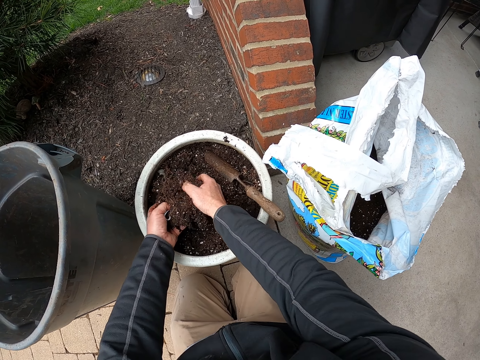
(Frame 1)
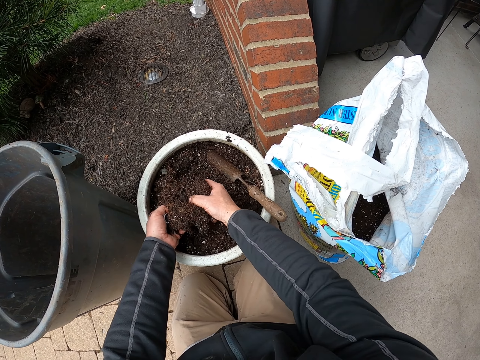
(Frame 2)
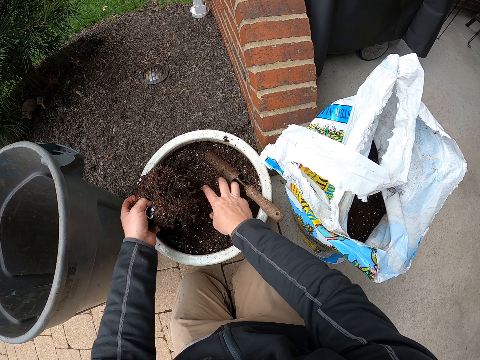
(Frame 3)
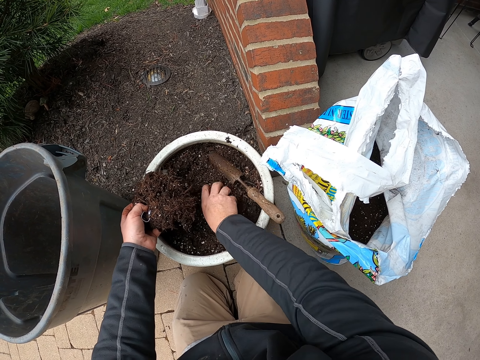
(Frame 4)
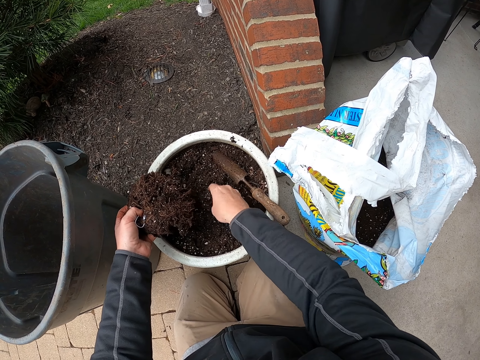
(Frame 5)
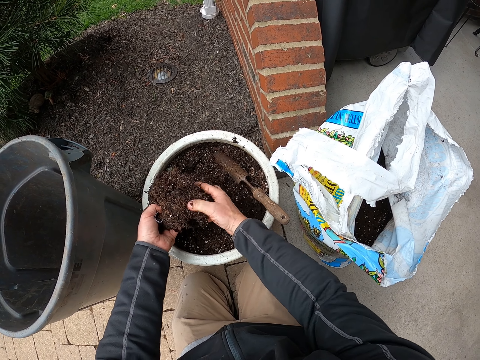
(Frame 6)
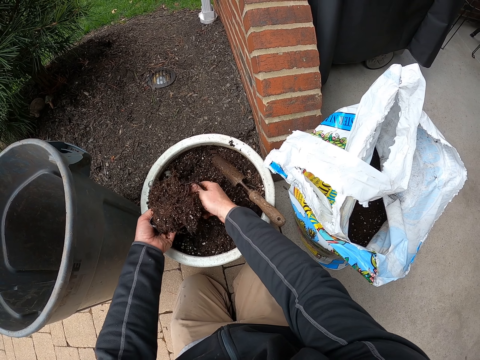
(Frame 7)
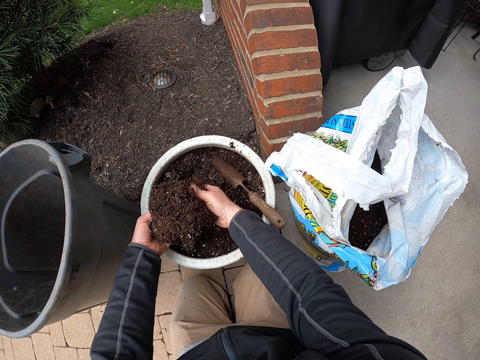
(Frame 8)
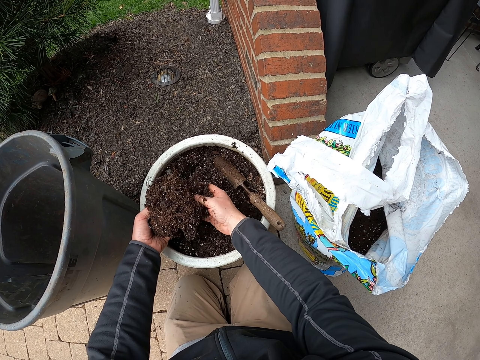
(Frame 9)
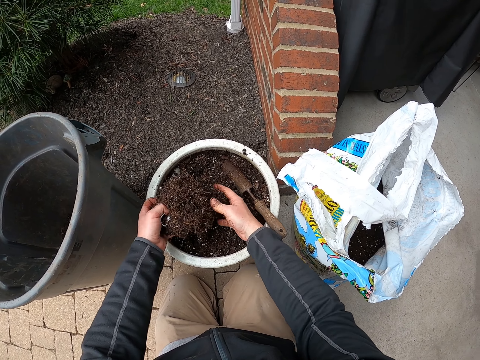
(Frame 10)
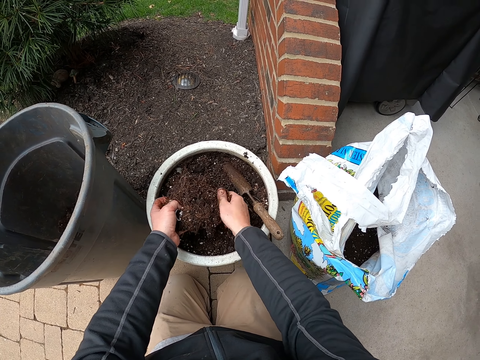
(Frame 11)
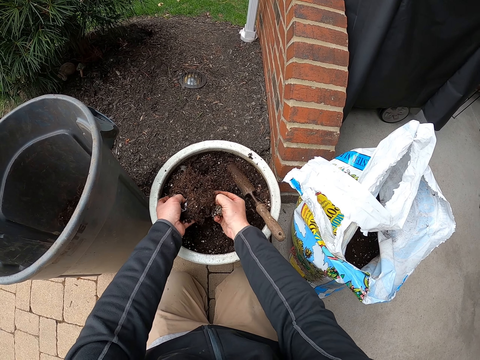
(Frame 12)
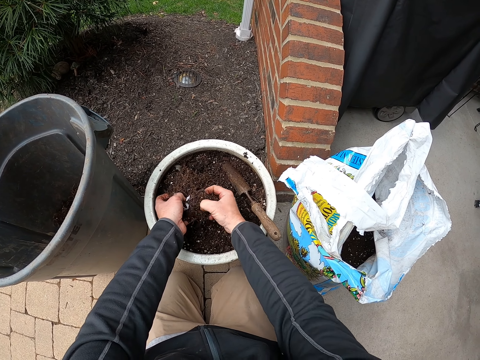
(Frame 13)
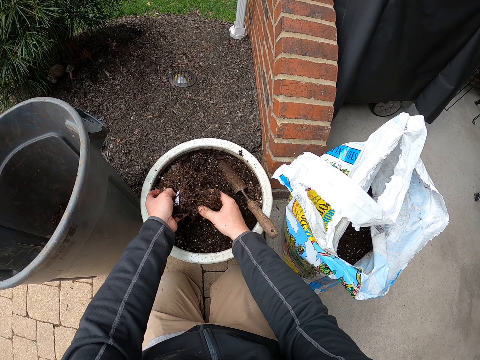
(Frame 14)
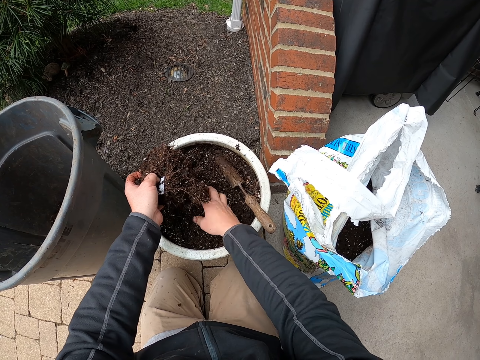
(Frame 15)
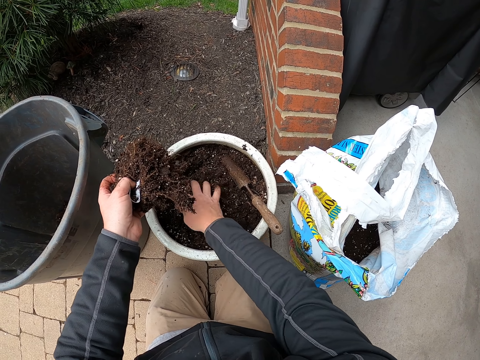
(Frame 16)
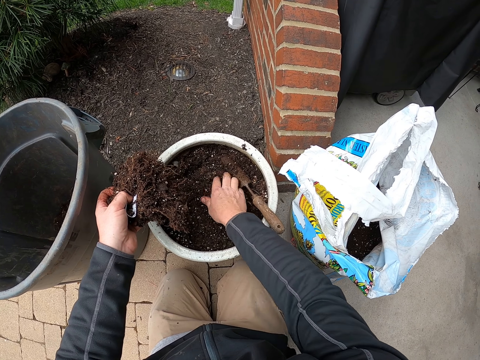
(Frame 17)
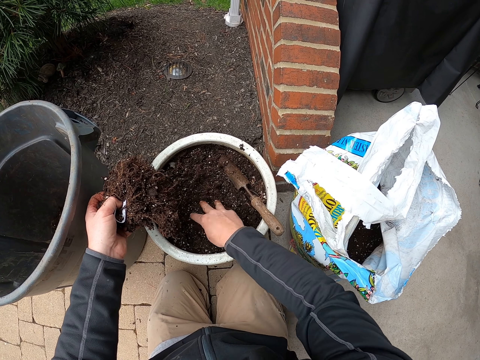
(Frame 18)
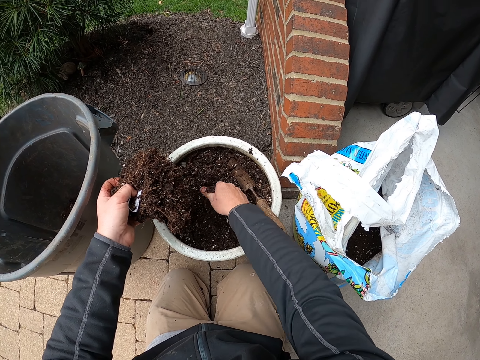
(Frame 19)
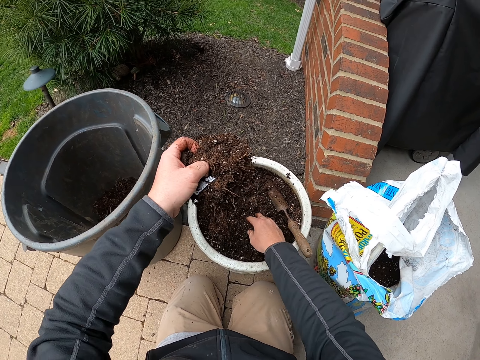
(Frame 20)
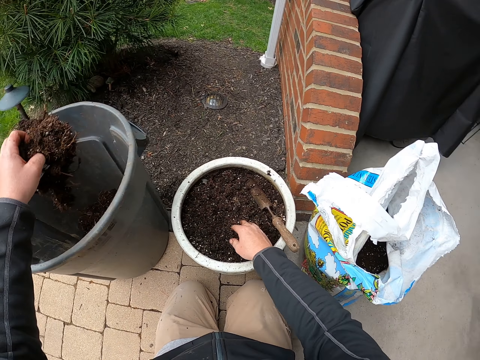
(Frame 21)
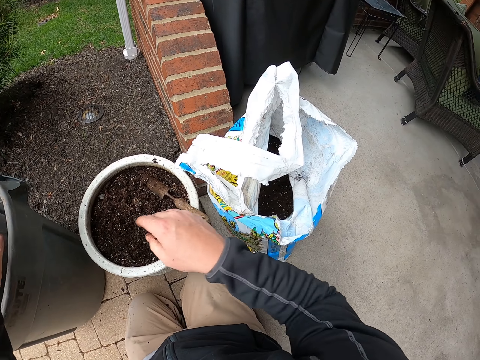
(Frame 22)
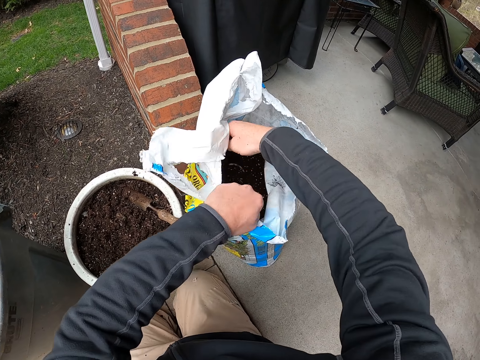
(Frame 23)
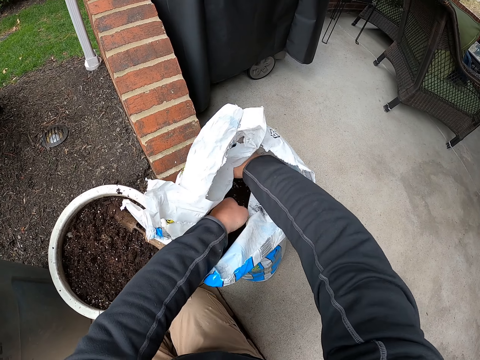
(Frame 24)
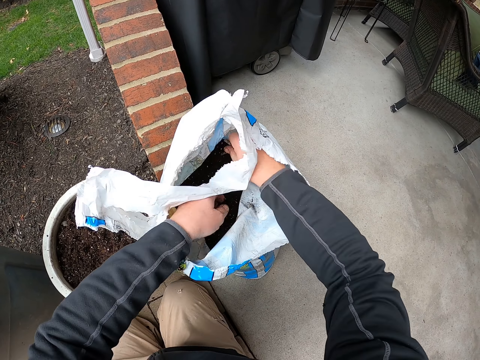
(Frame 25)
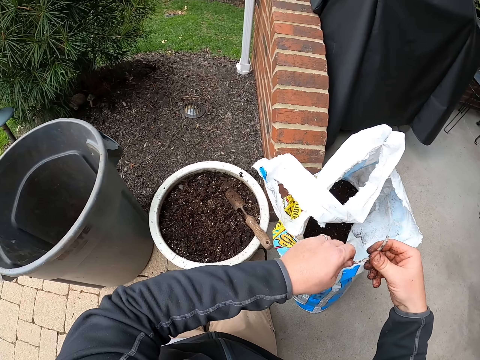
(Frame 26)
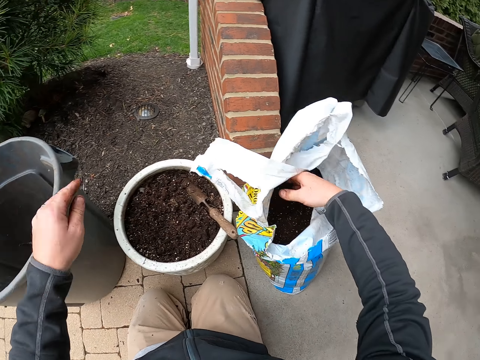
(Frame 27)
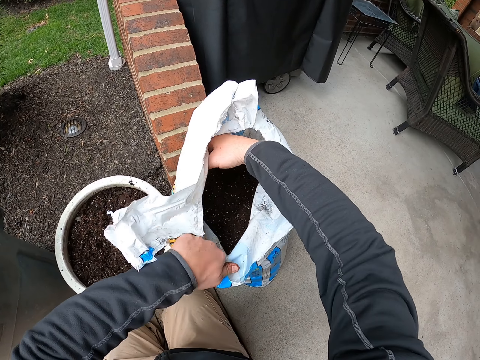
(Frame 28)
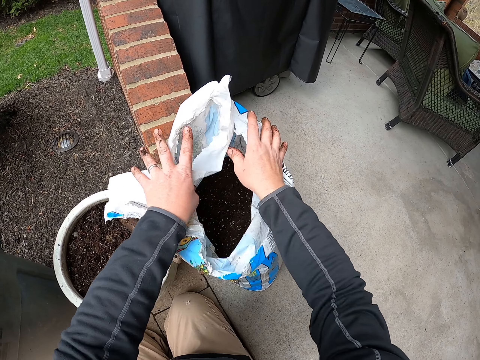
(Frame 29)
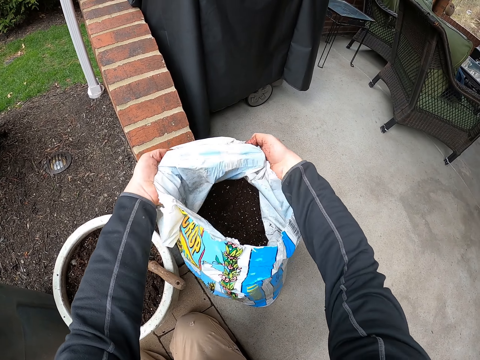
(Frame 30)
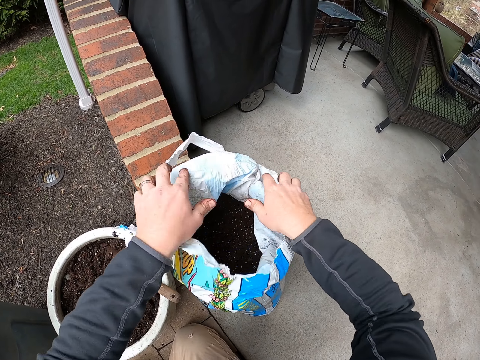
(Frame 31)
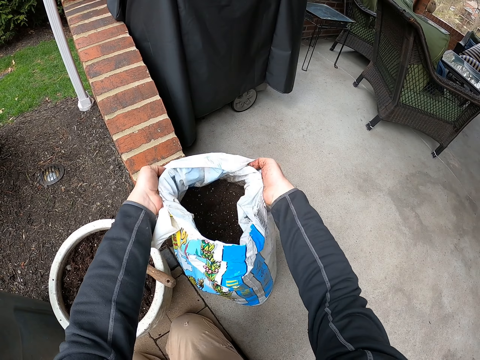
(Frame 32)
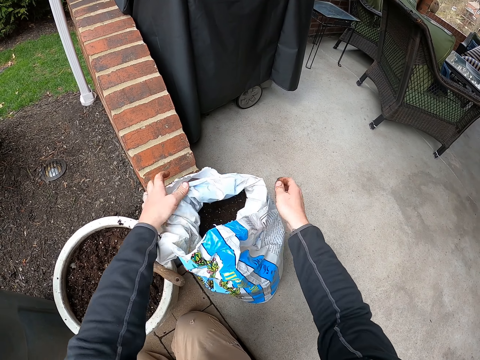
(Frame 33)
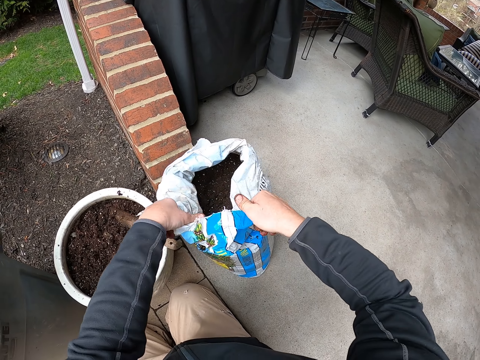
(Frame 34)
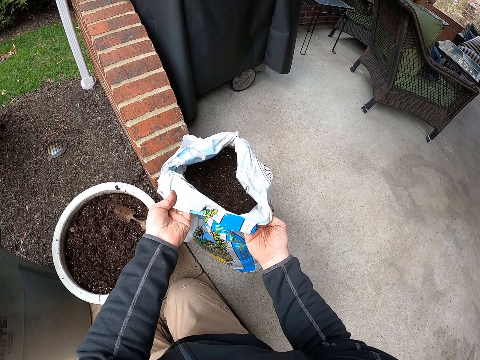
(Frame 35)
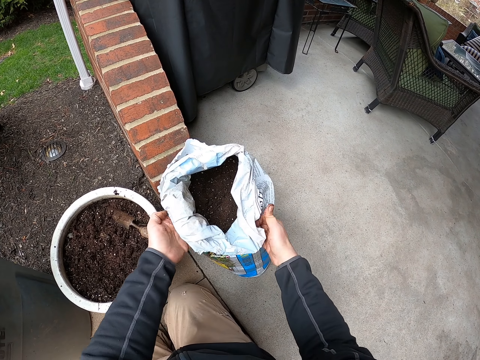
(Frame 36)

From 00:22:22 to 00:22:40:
The camera wearer scoops the soil. They break the soil with their hands. They rub the soil. They break down the soil. They press the soil. They spread the soil. They put the soil block into a bucket or bin. They remove their hand from the soil container. They move a hand into the soil bag. They move the other hand in the soil bag. They touch into the bag. They touch the soil. They pick up a stick. They hold the stick with the other hand. They drop the stick in the bin. They move the soil bag. They move the soil bag again. They fold the soil bag.

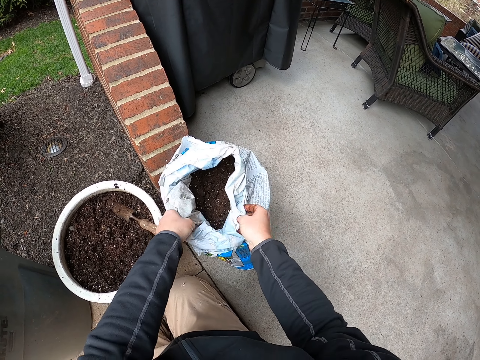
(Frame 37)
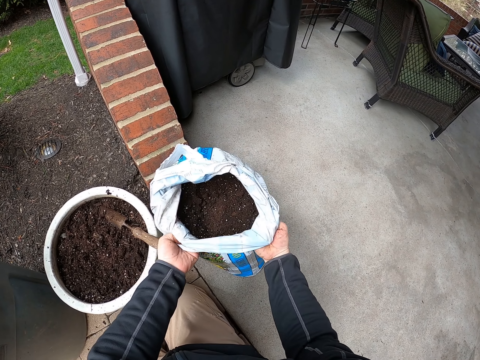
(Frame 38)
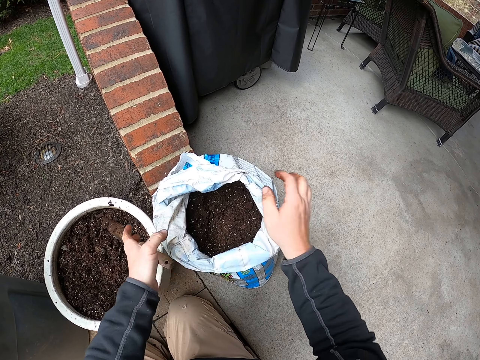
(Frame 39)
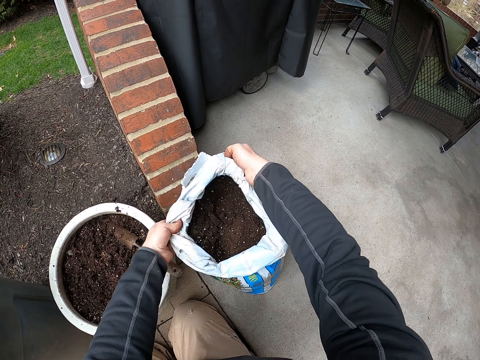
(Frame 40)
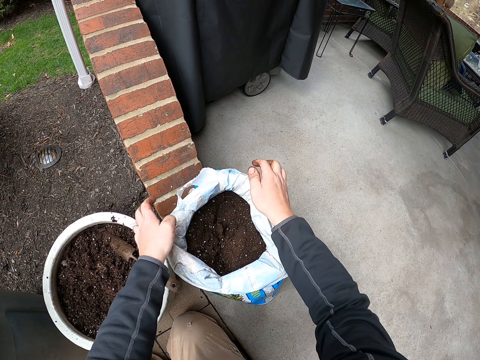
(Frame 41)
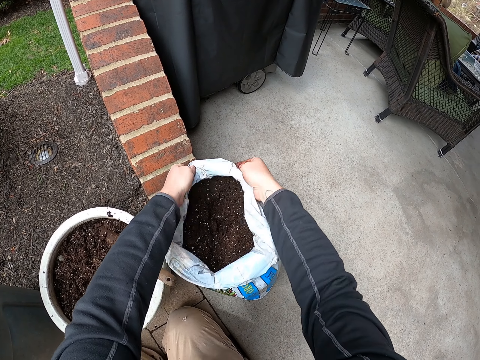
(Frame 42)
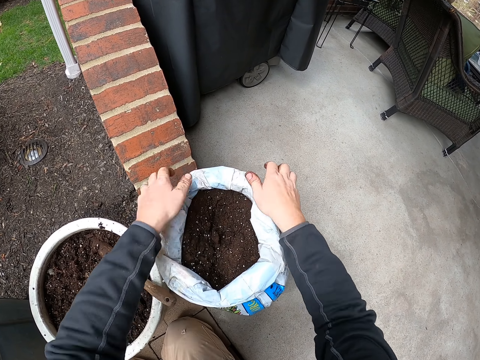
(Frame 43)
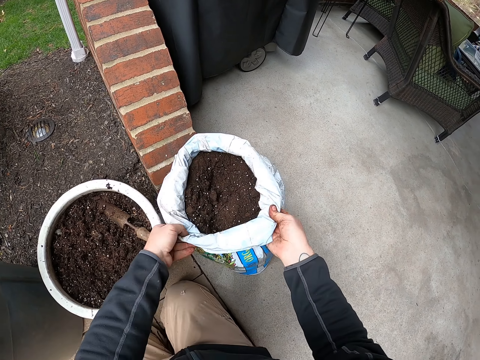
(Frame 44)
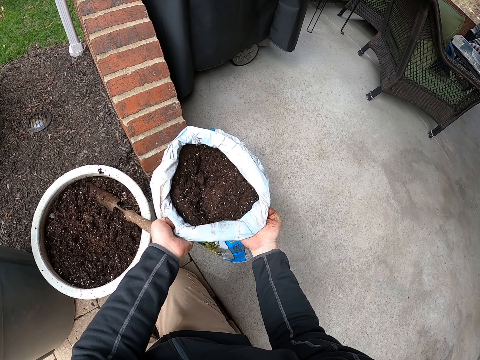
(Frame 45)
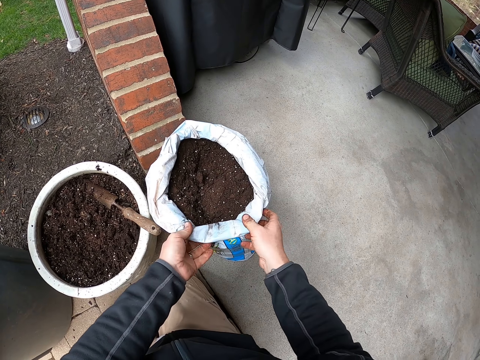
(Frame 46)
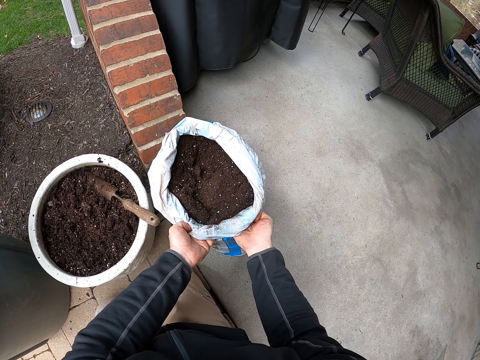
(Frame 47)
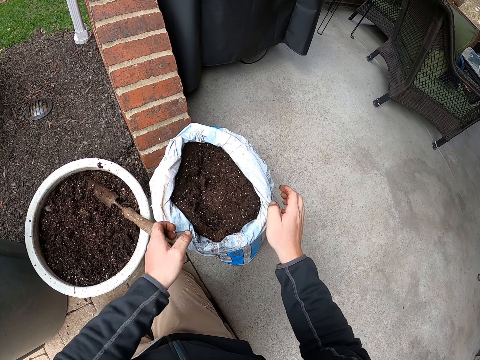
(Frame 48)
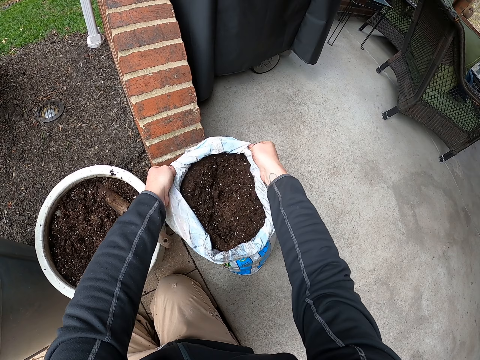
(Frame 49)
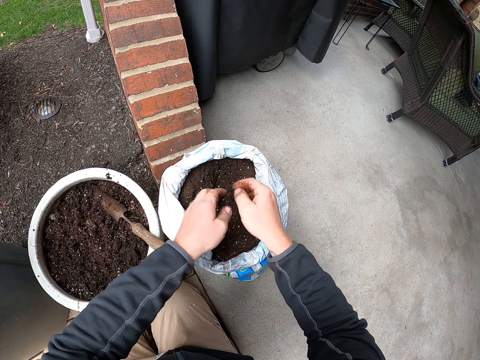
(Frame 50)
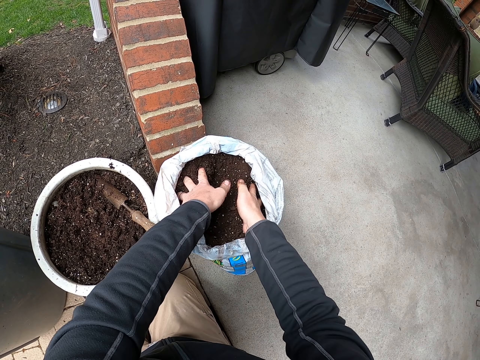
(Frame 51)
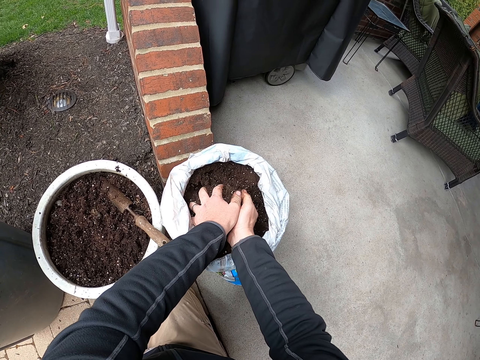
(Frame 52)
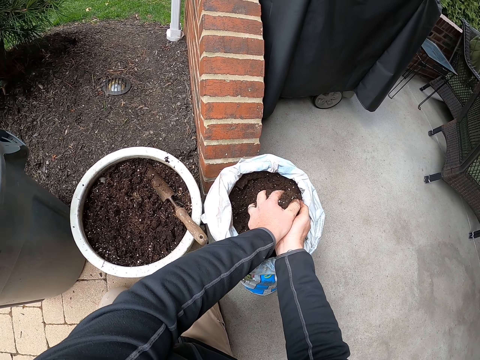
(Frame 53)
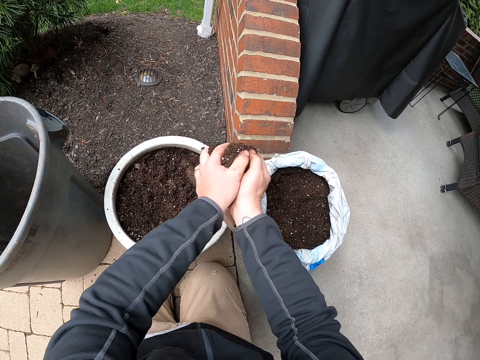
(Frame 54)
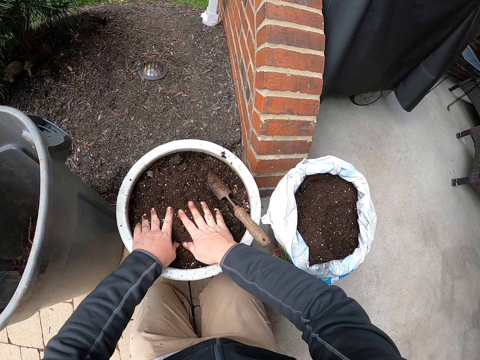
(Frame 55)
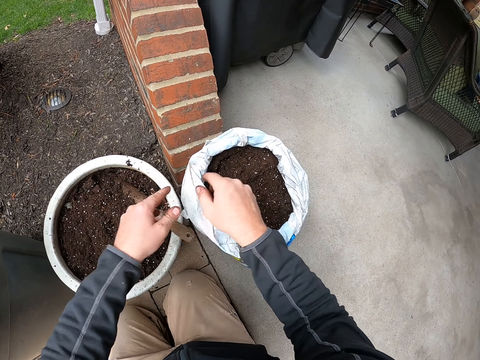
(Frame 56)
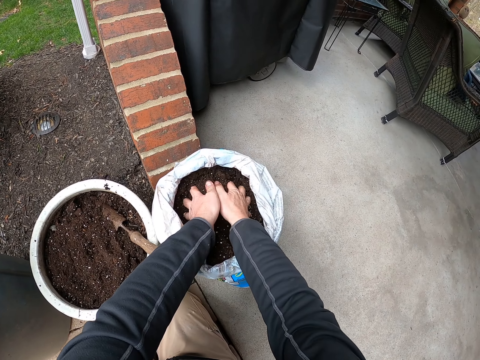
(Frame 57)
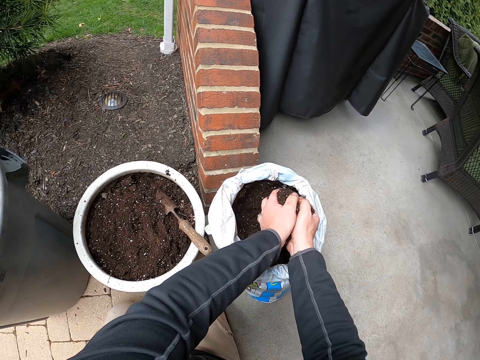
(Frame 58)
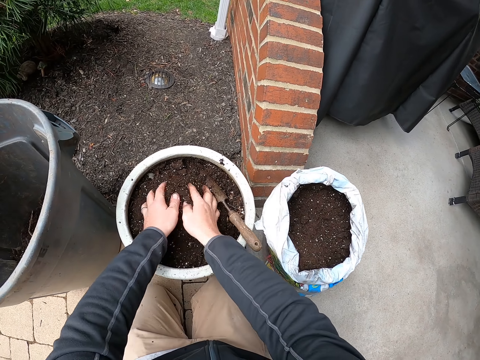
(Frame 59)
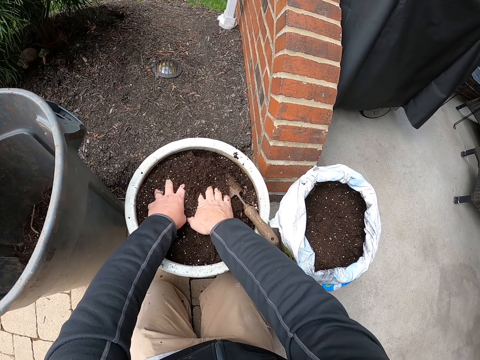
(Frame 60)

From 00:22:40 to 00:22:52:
The camera wearer collects soil. They pour the soil in the container. They spread the soil. They collect soil. They pour the soil in the bucket.
